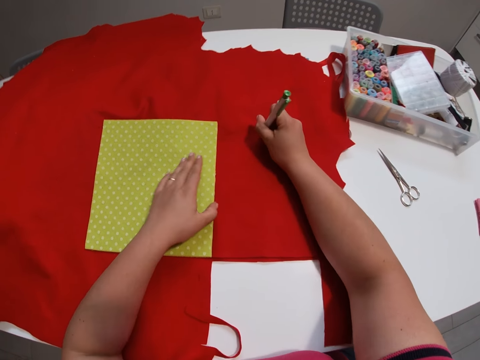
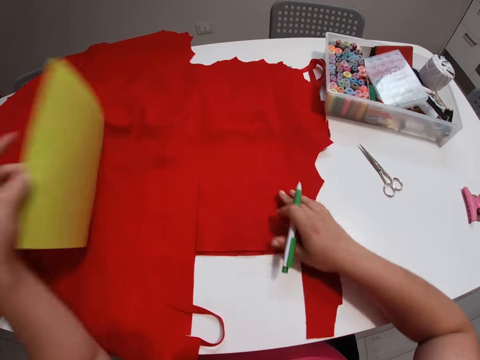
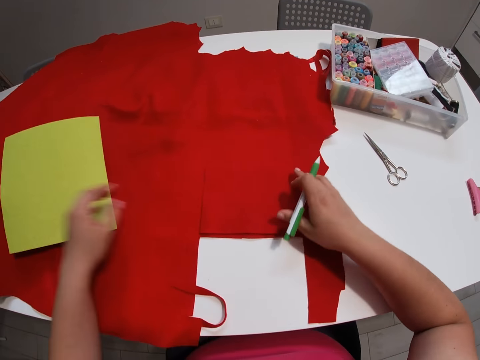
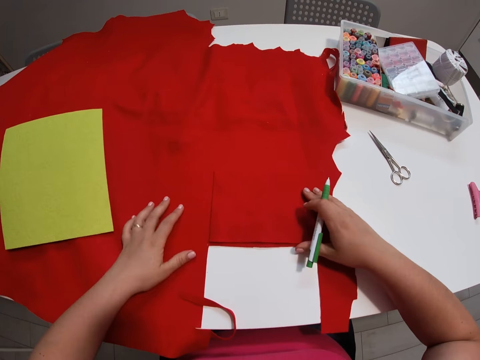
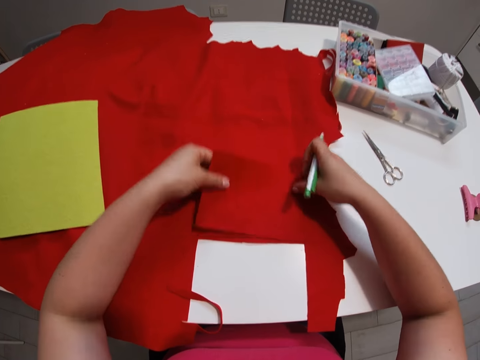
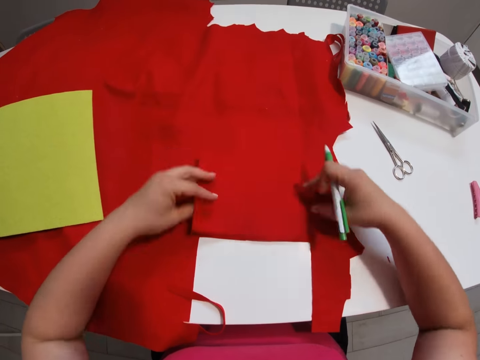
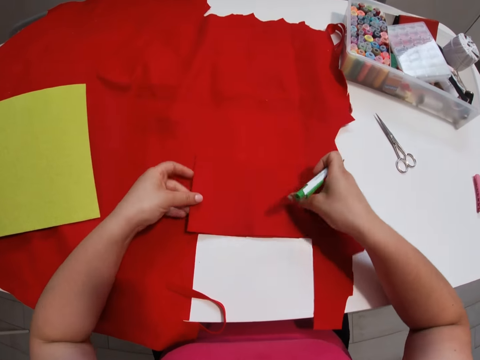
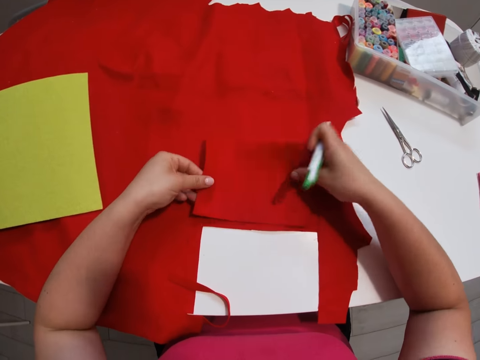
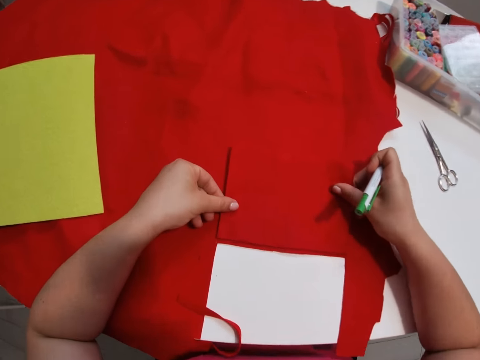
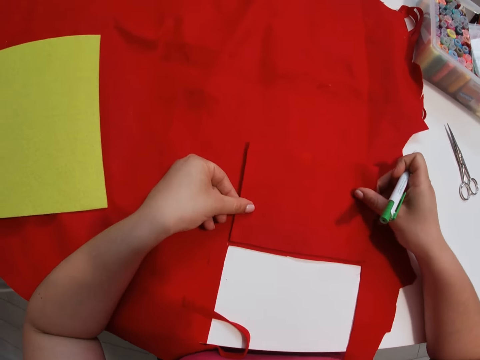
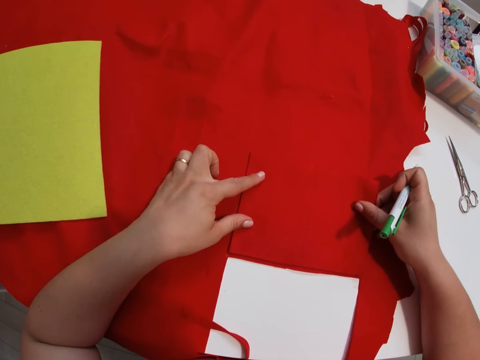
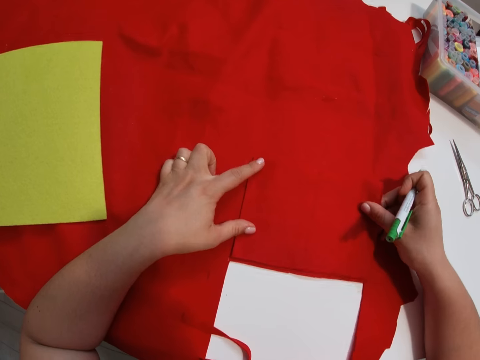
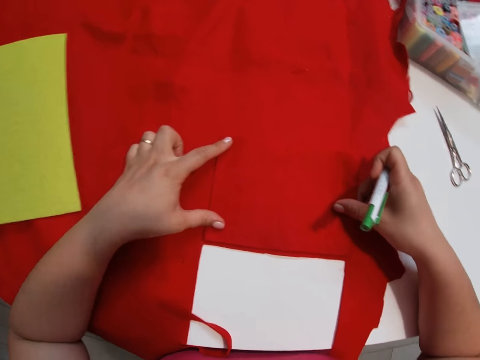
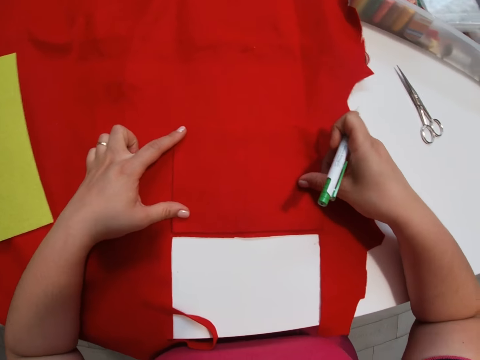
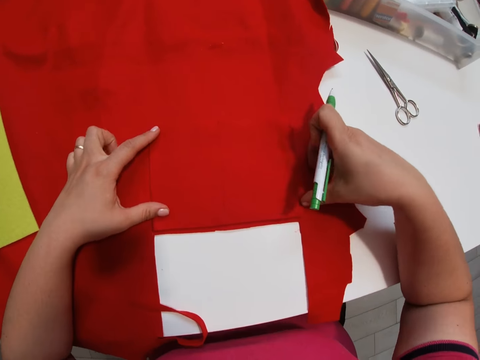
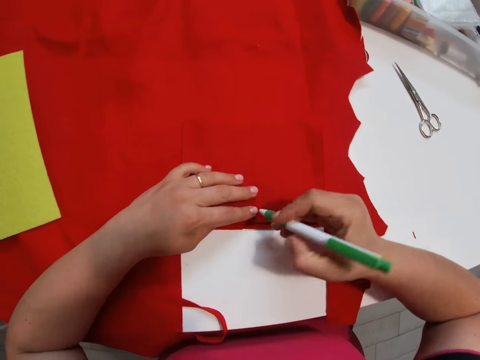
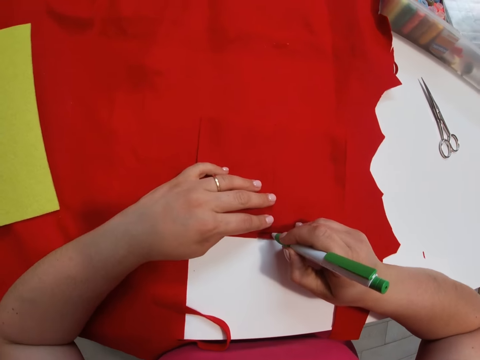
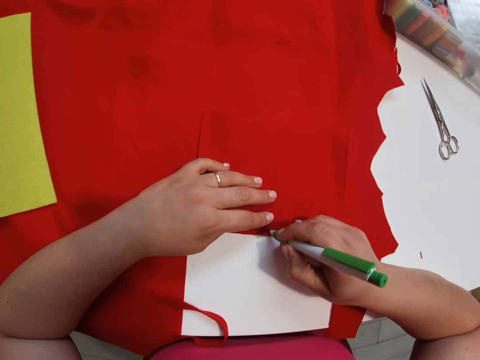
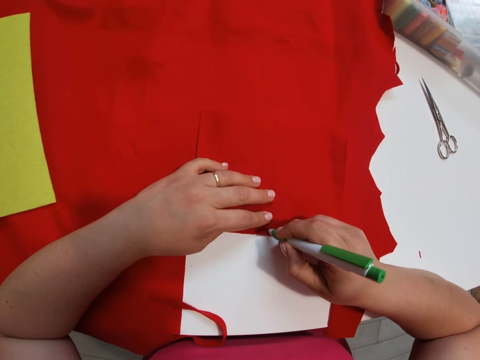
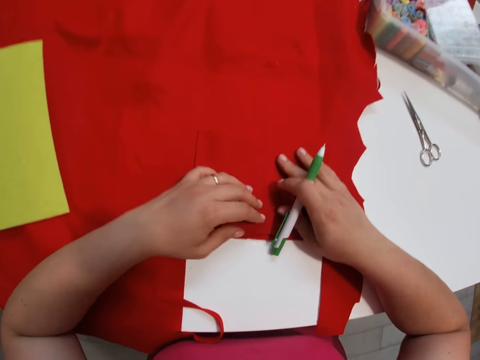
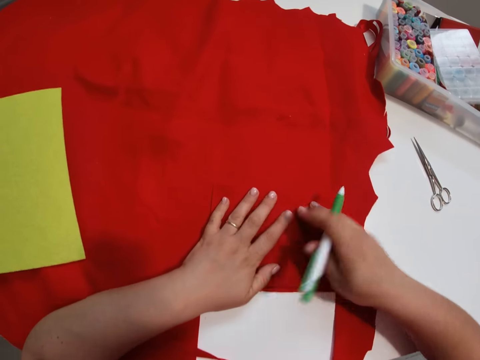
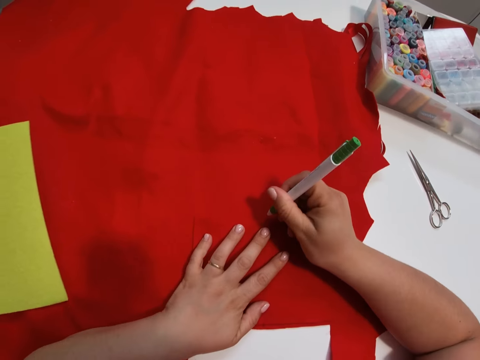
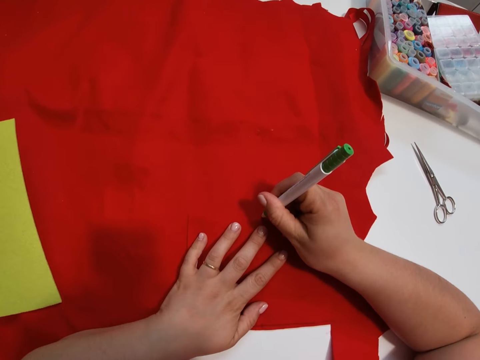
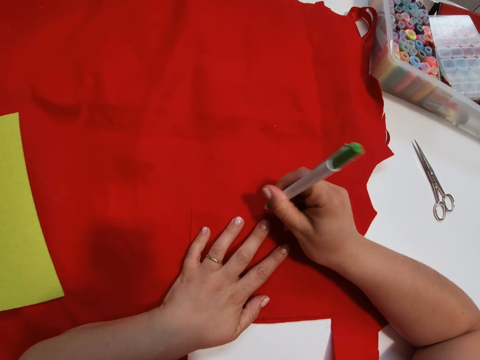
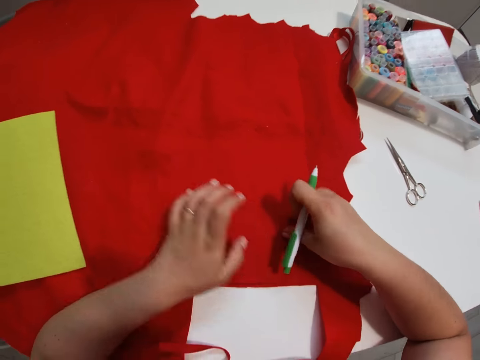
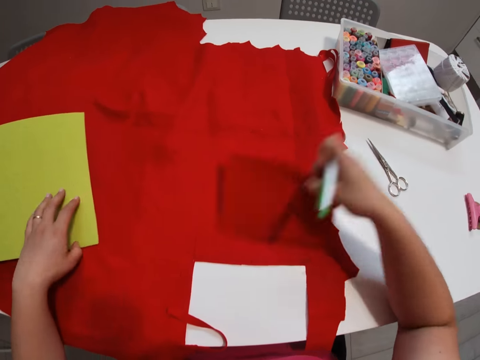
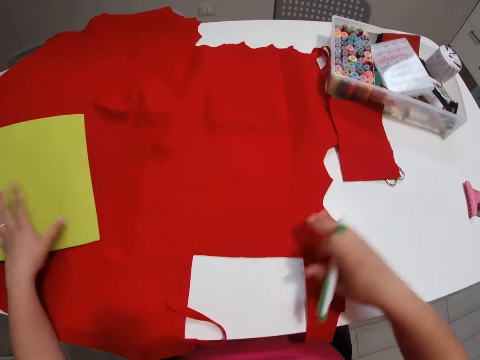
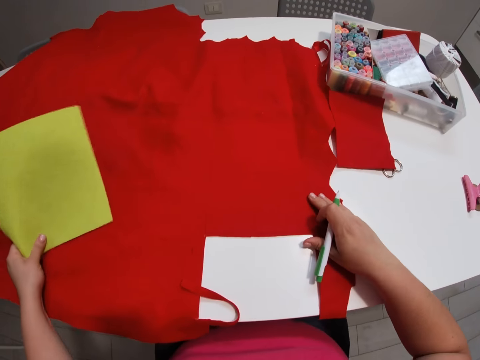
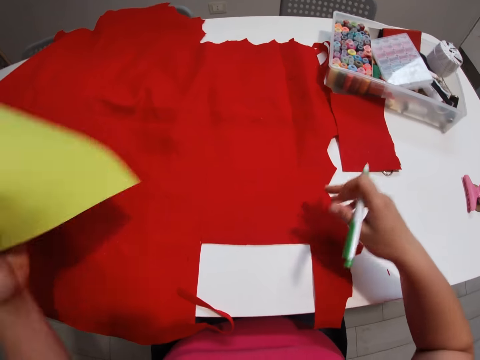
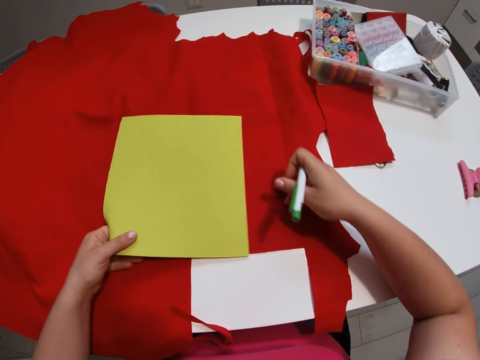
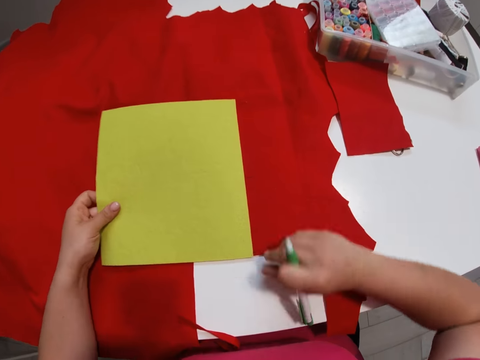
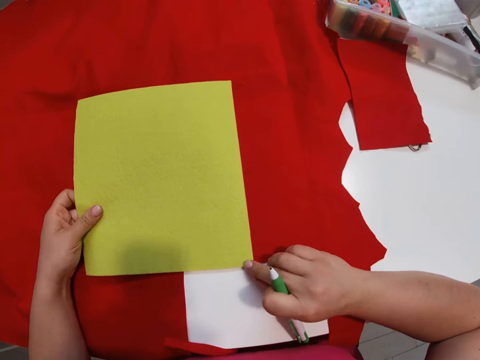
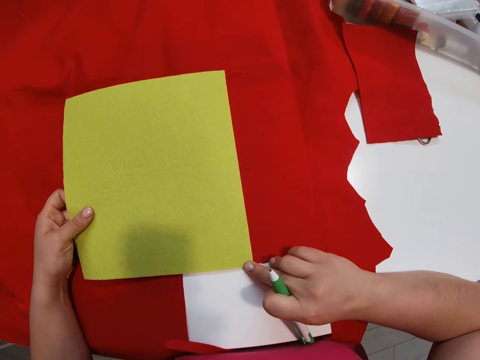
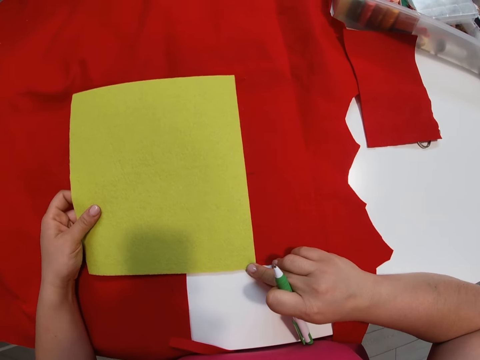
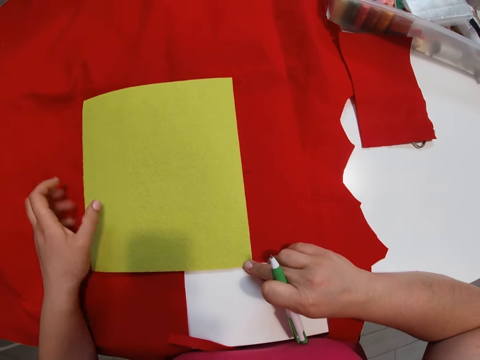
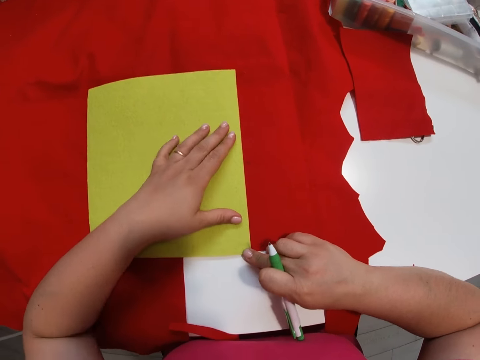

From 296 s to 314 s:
The camera wearer turns the cutting mat upside down. She moves the main fabric on the table closer. She turns the smaller fabric upside down and sets the smaller fabric on the main fabric again. She marks another part of the main fabric with the marker. She marks another part of the main fabric with the marker again. She moves the smaller fabric to another position on the table with her right hand. She adjusts the position of the main fabric. She moves the cutting mat to another position on the fabric. She picks the canvas. She sets the cutting mat on the fabric.

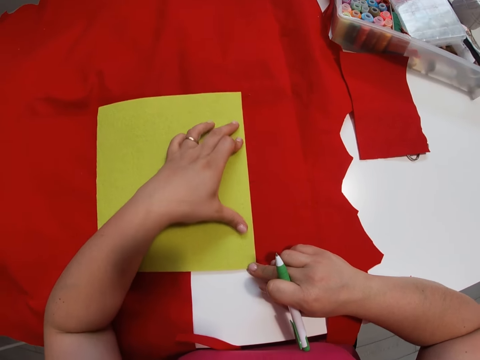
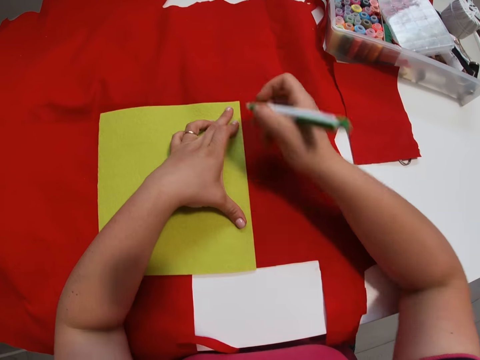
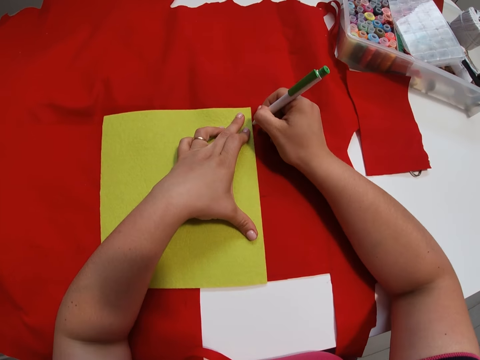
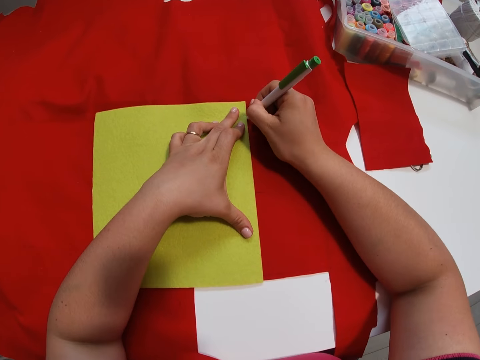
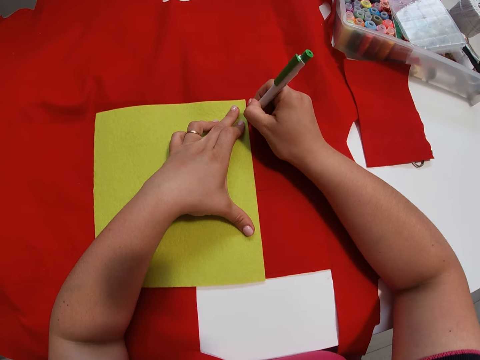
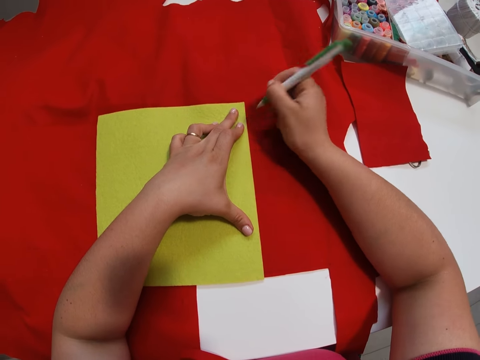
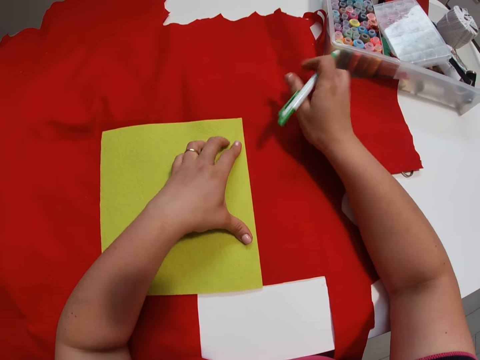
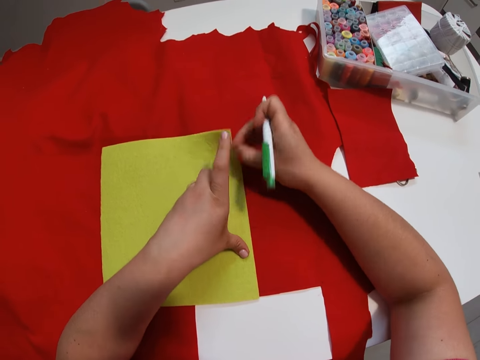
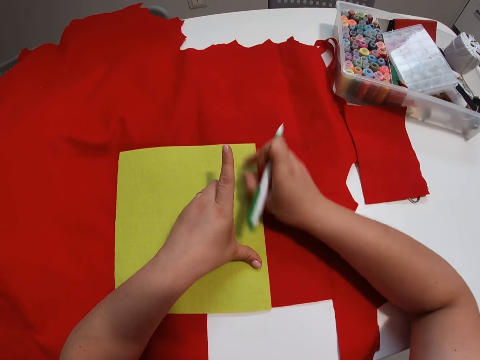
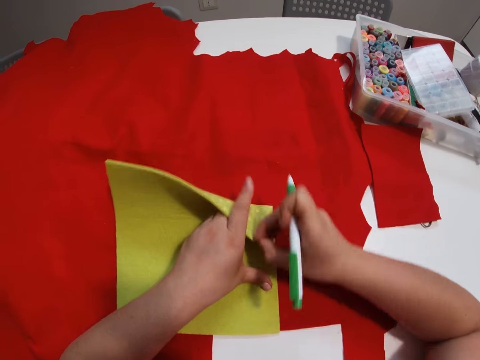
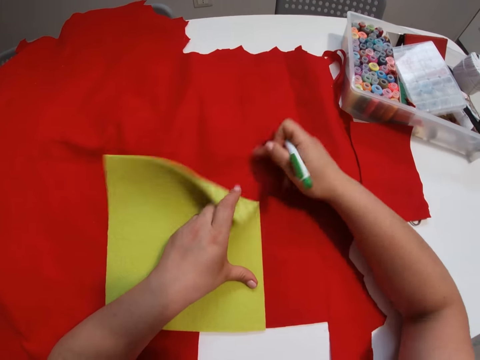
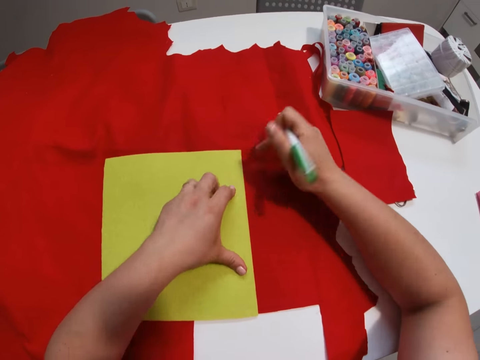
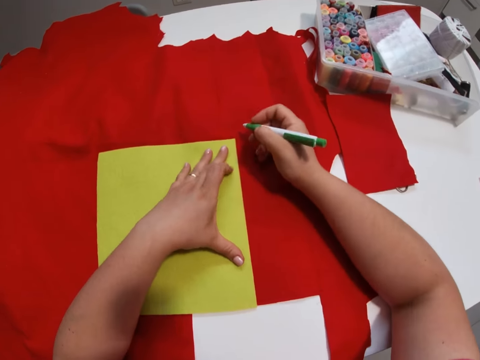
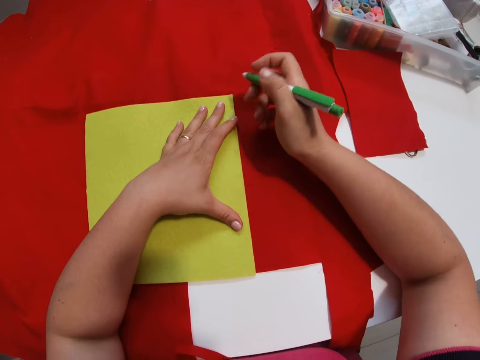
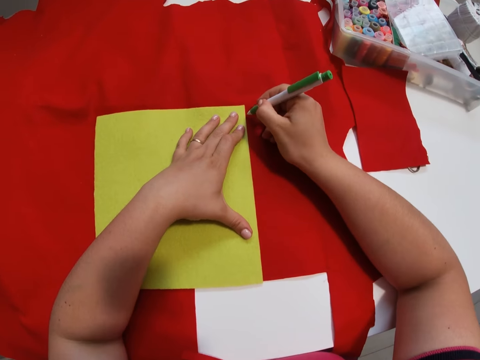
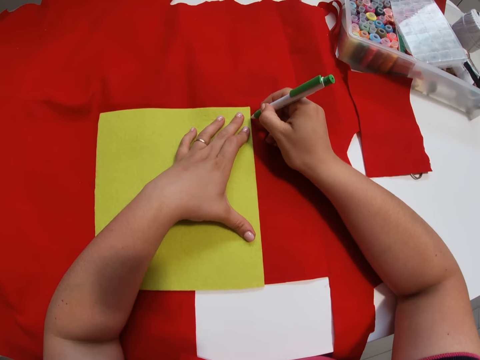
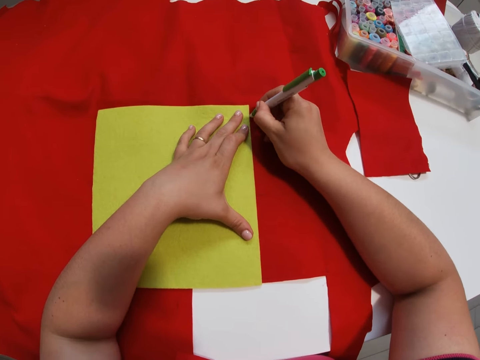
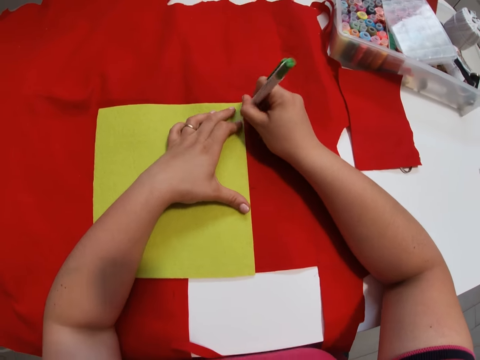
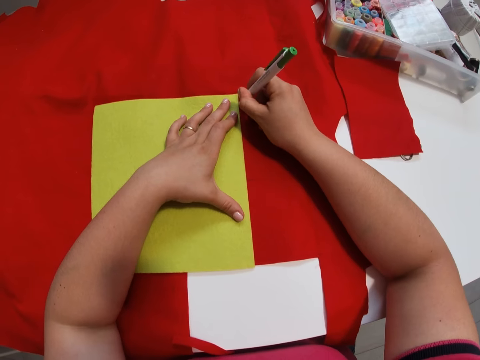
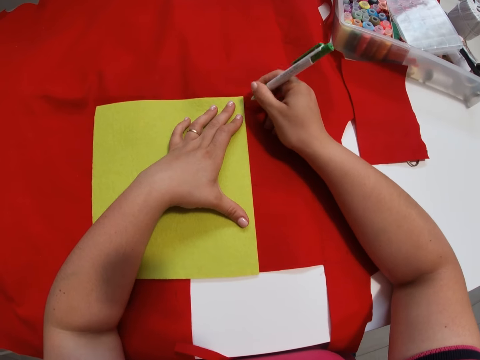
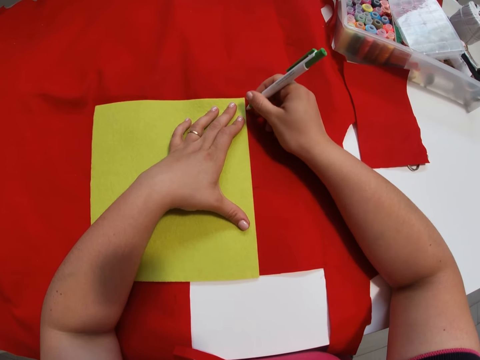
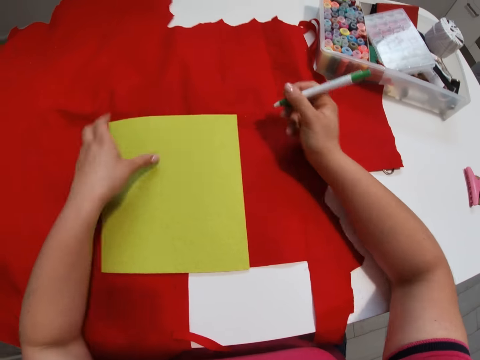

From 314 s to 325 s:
The camera wearer marks the fabric with the marker again. She lifts the edge of the cutting mat with her right hand. She flips the canvas. She marks another side of the main fabric with the marker again.
